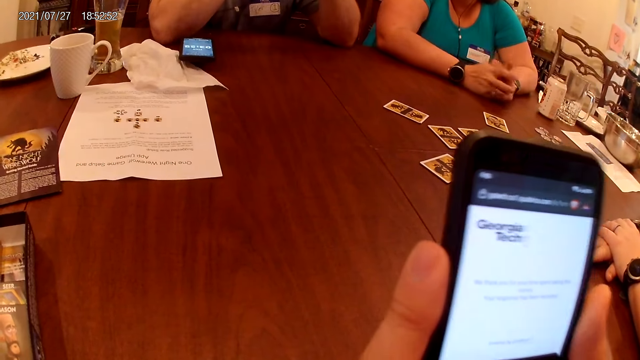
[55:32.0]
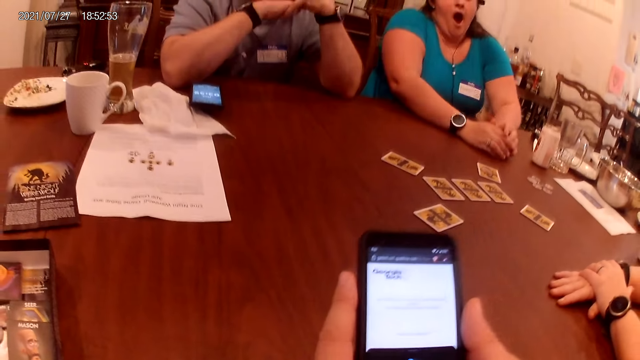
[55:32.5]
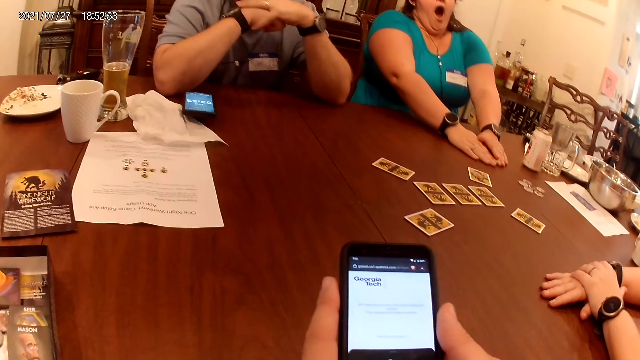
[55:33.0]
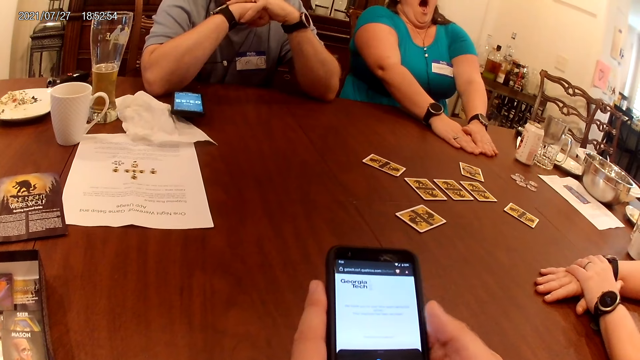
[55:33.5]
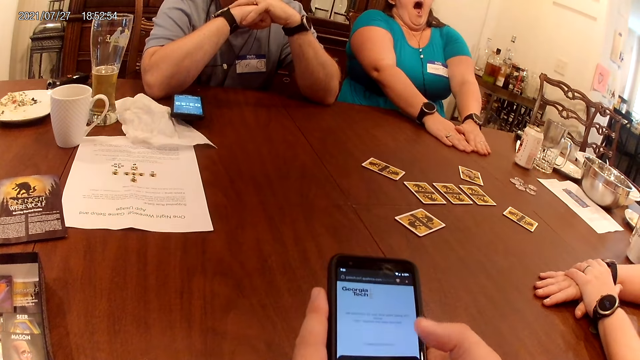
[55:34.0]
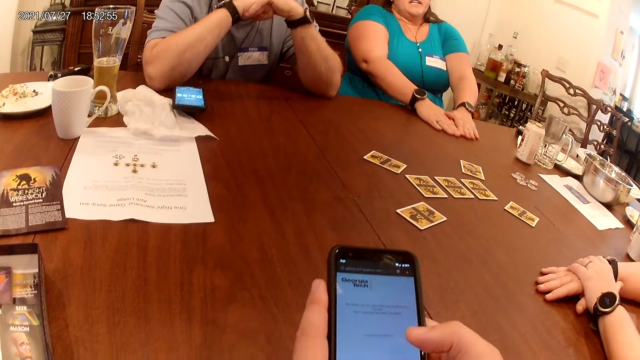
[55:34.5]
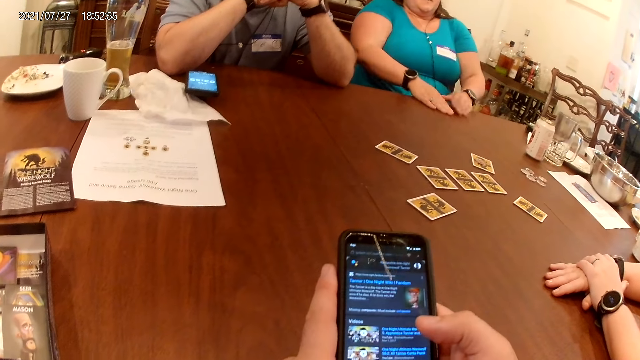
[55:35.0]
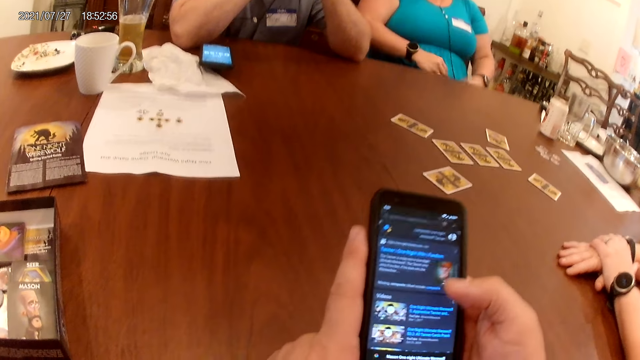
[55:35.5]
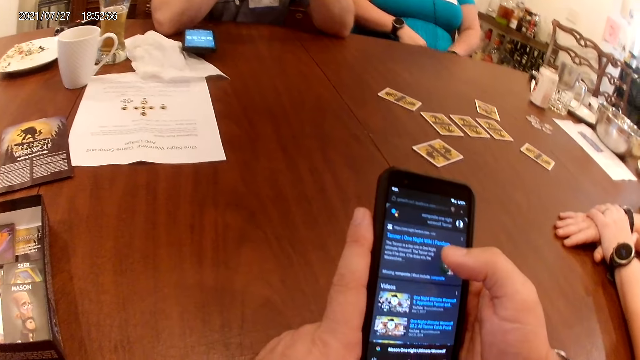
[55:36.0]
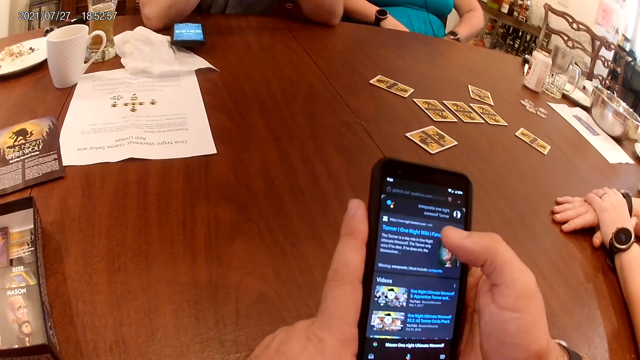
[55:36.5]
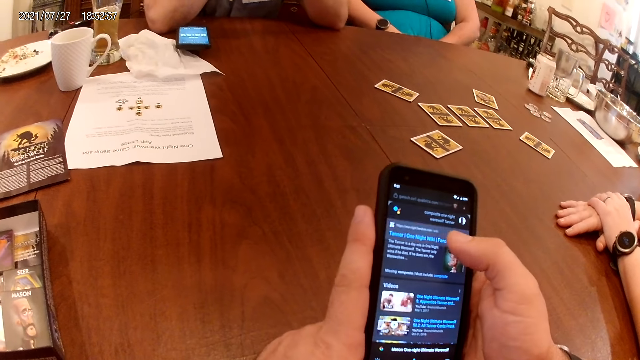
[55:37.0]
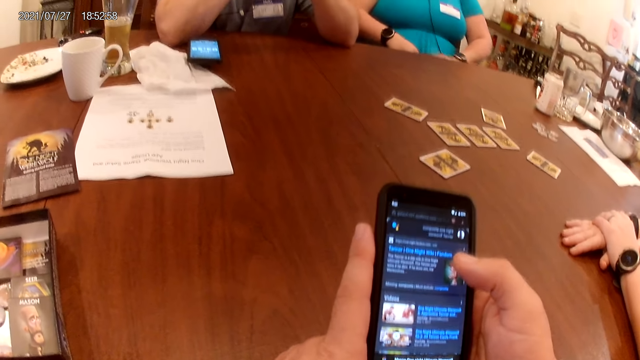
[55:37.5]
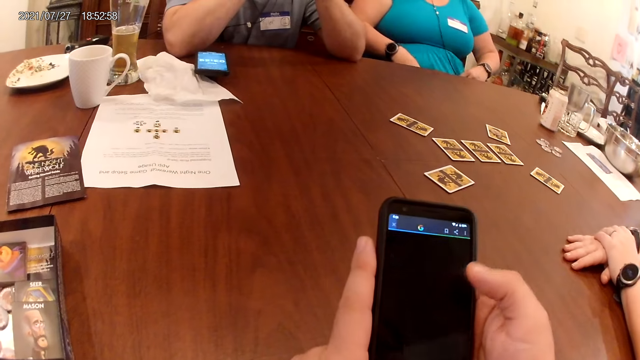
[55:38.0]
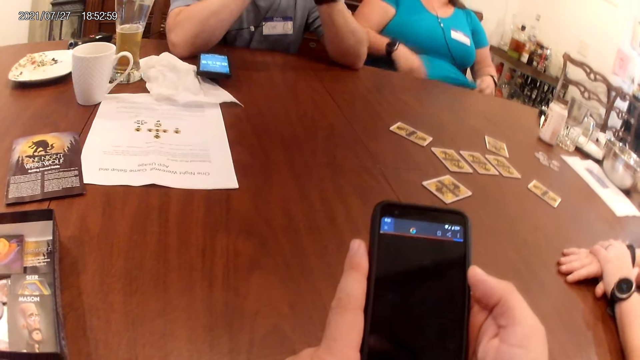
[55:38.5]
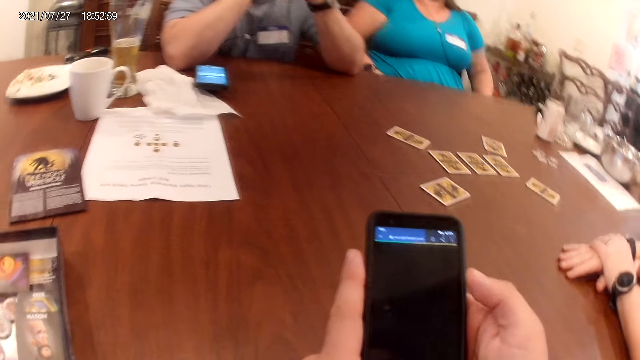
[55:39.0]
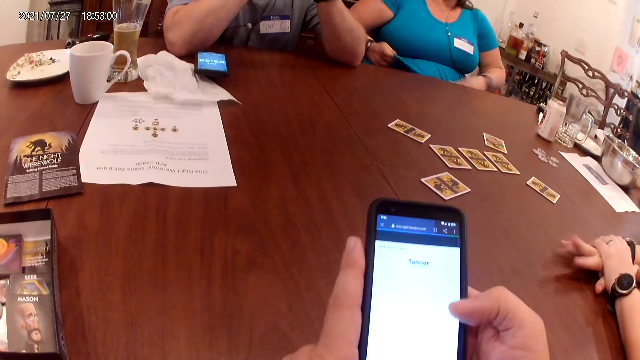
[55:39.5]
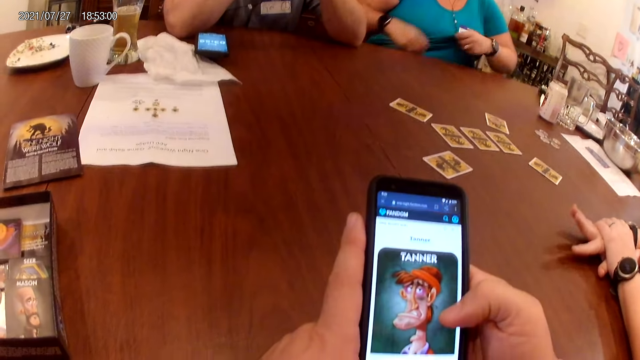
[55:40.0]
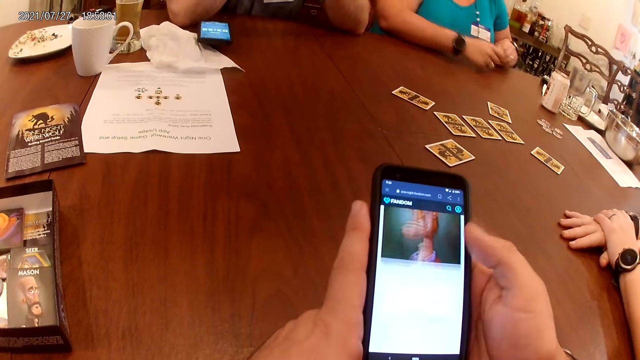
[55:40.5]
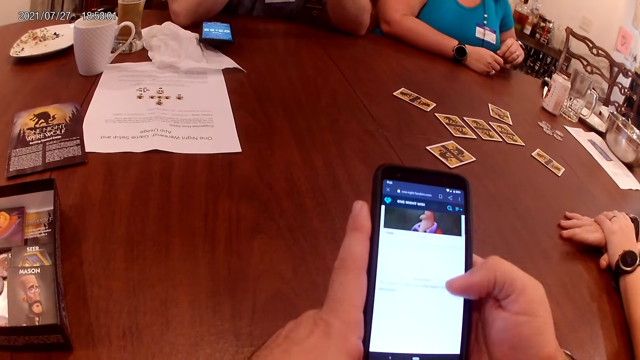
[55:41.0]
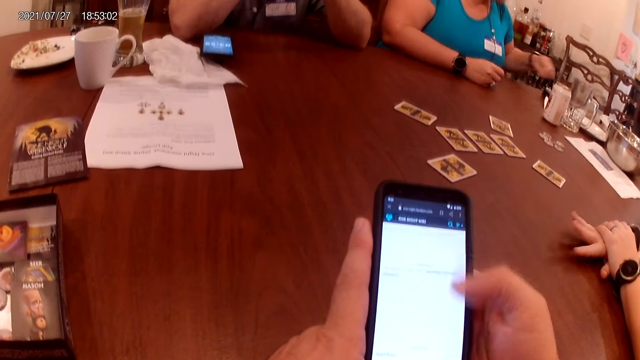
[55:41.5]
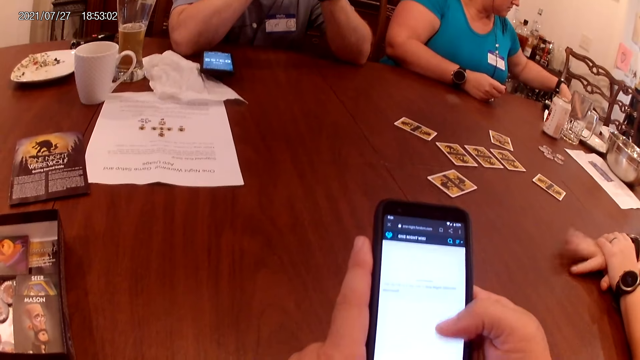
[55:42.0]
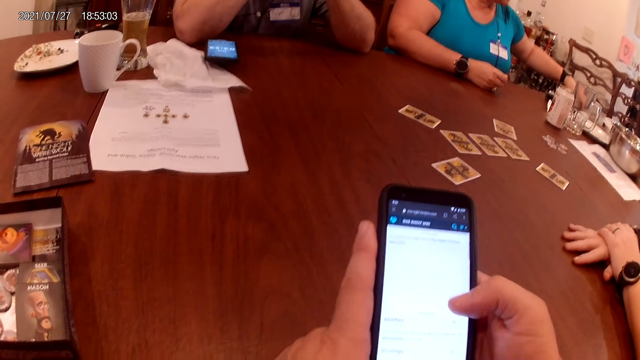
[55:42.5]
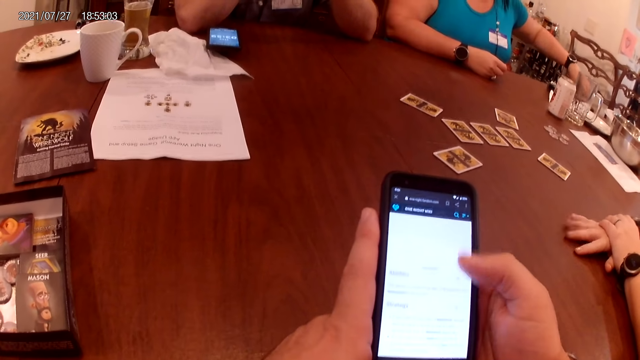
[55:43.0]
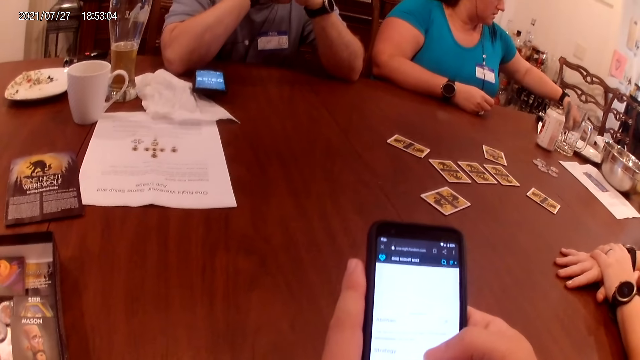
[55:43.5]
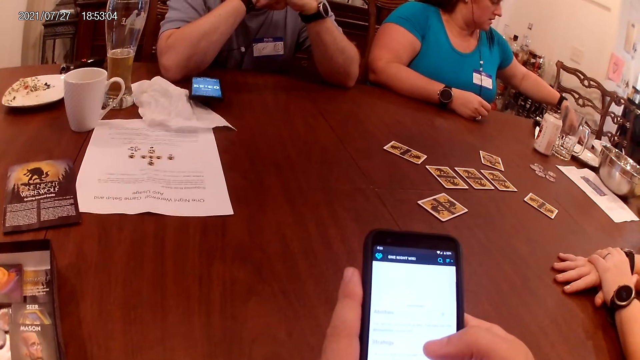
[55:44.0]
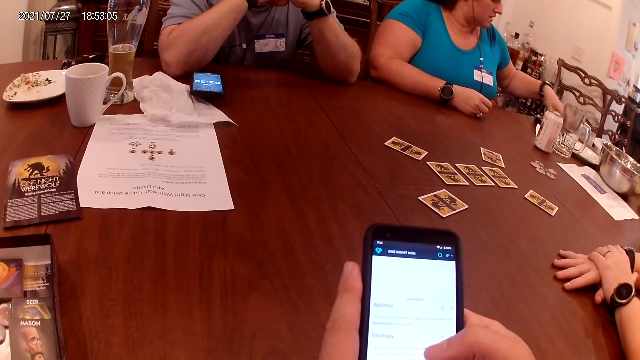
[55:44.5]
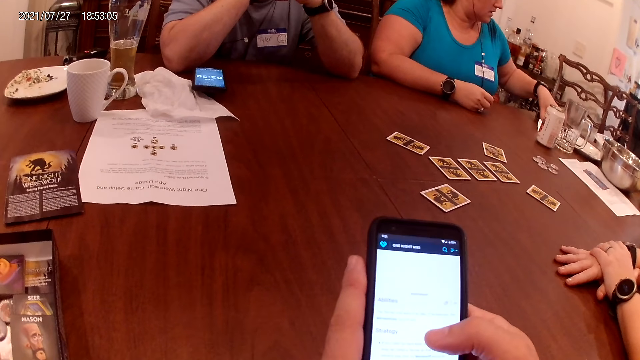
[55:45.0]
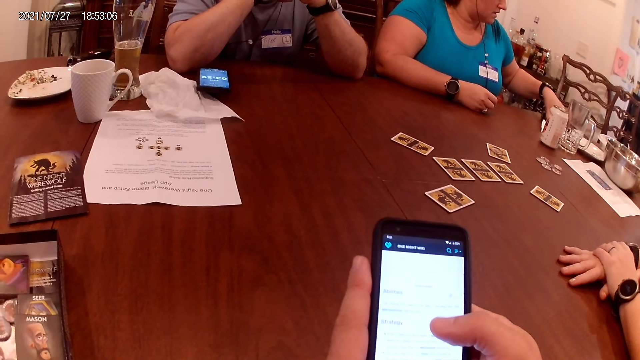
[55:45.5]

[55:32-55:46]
The camera wearer operates the phone. A woman adjusts the blouse. The camera wearer swipes up the phone.

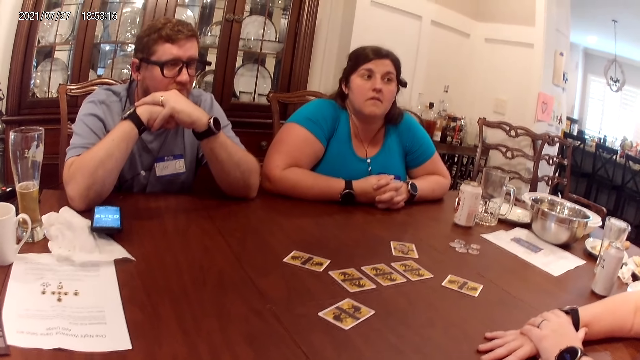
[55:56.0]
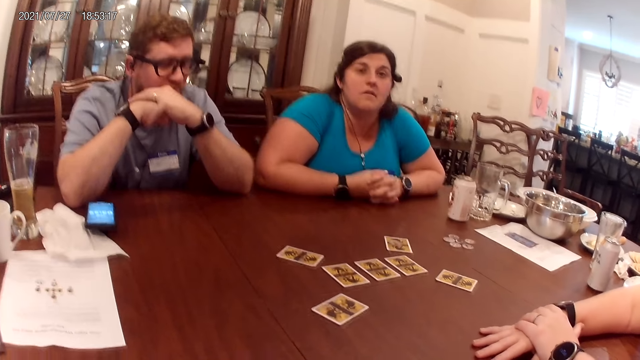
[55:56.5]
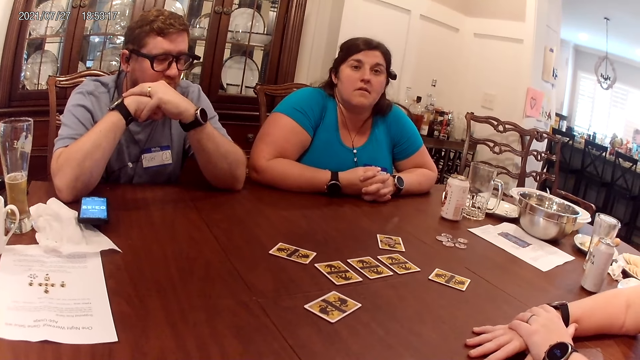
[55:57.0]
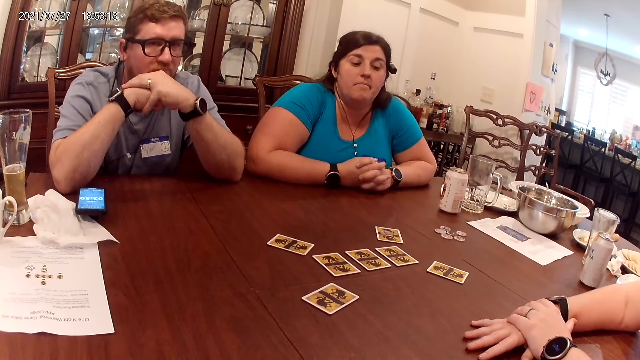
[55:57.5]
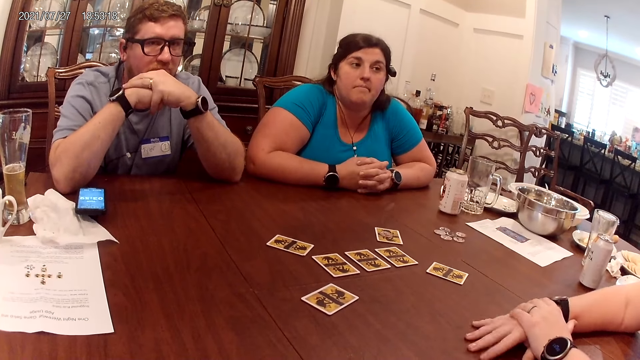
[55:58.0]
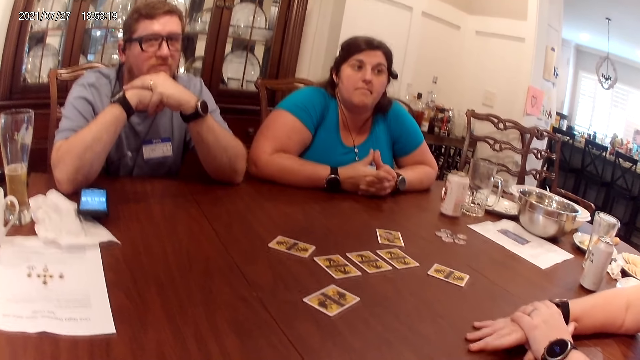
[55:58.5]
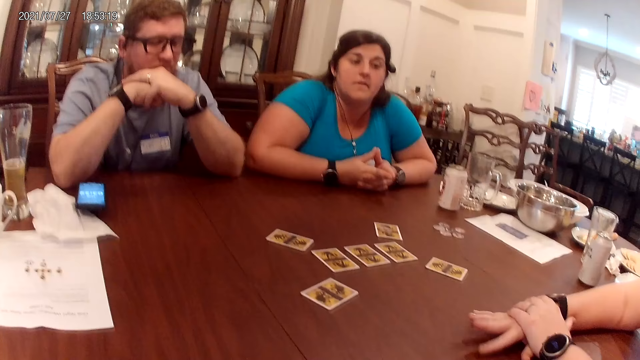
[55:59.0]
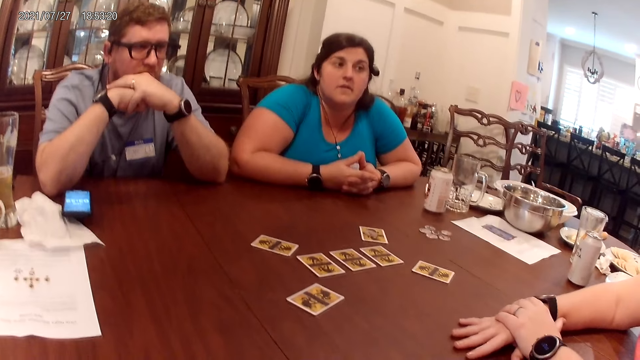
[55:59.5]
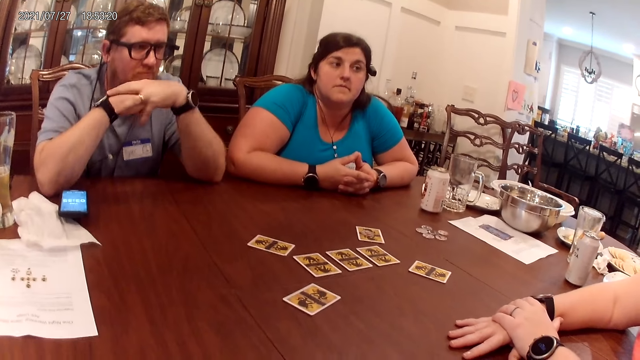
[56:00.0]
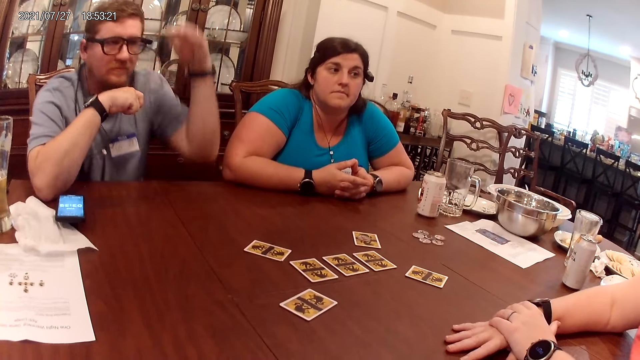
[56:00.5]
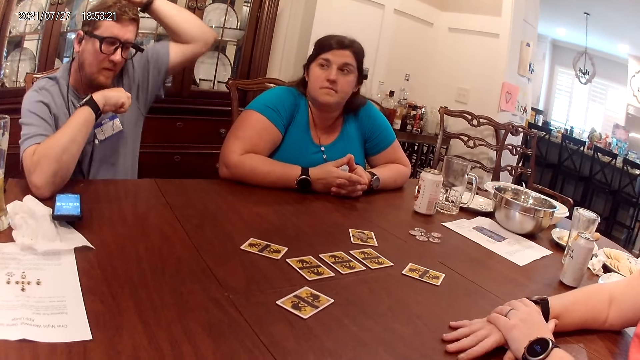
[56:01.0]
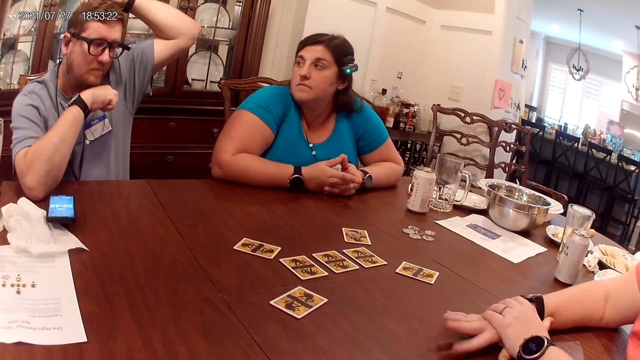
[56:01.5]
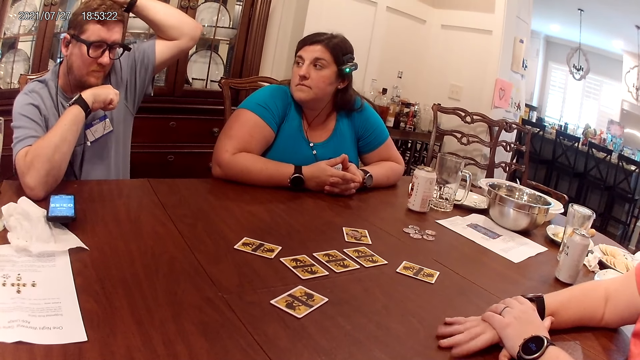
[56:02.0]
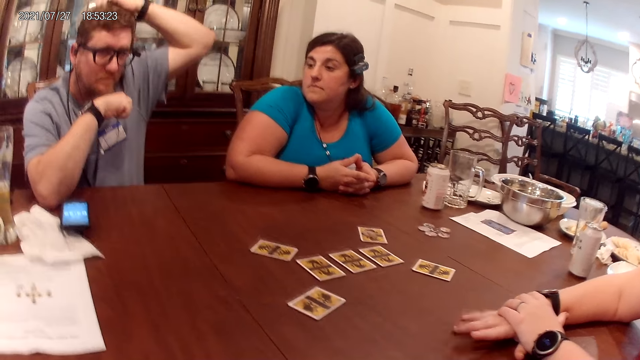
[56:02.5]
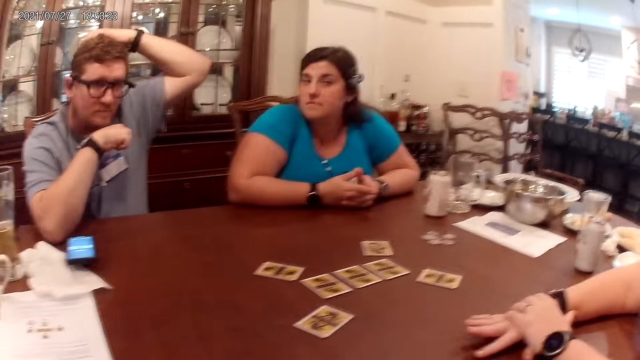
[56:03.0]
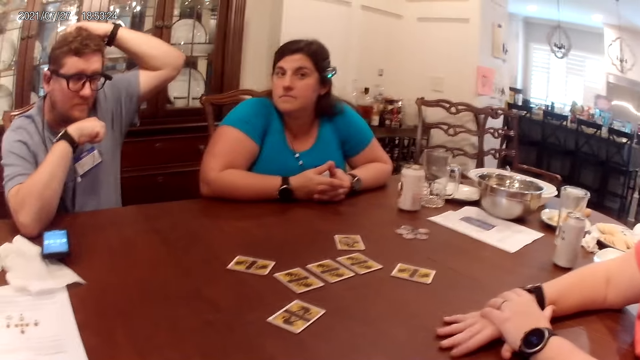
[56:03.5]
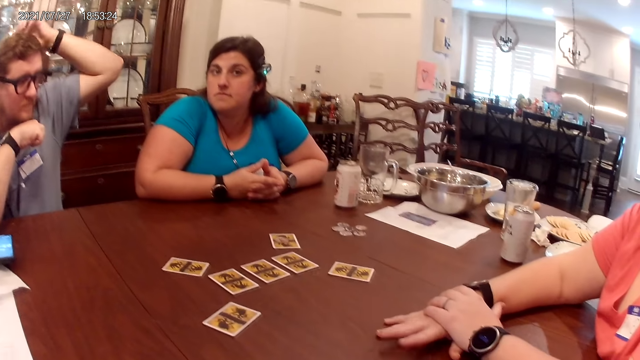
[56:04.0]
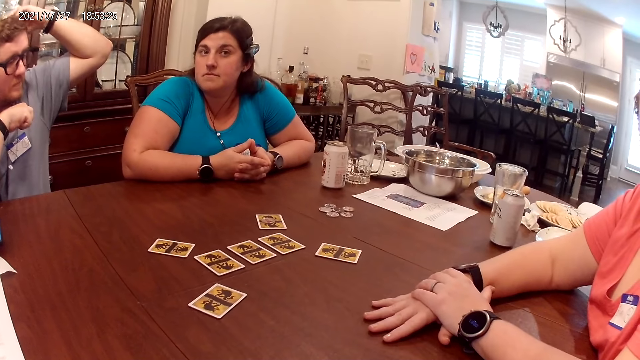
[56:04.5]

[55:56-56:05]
The man scratches his hair with his left hand.
